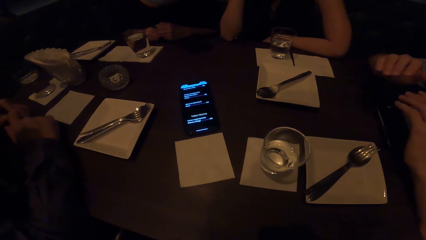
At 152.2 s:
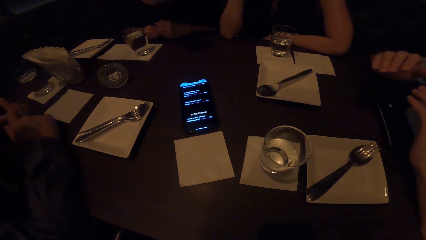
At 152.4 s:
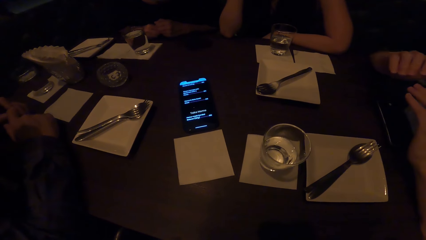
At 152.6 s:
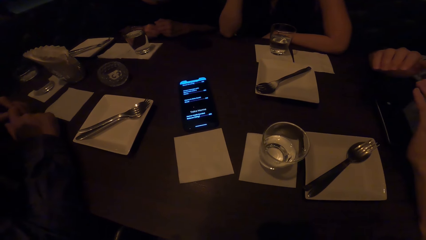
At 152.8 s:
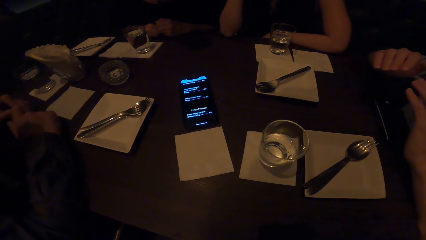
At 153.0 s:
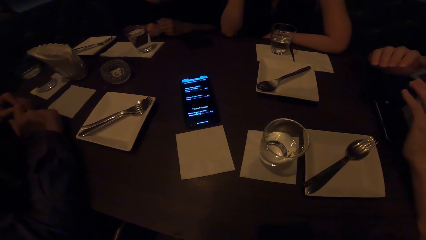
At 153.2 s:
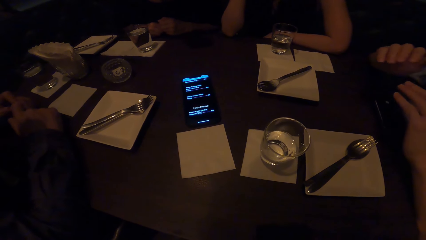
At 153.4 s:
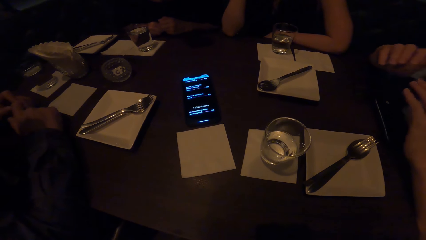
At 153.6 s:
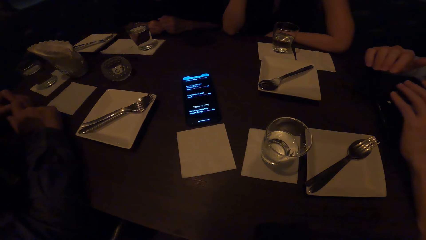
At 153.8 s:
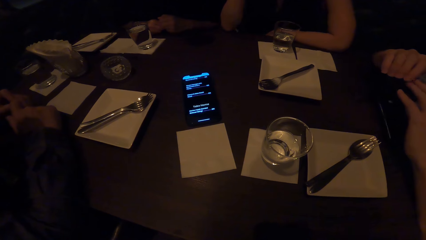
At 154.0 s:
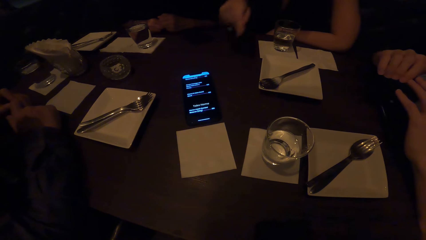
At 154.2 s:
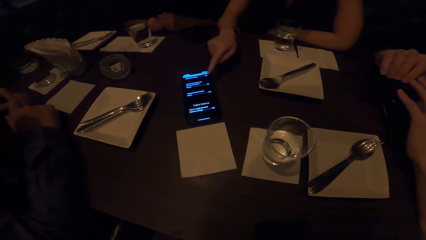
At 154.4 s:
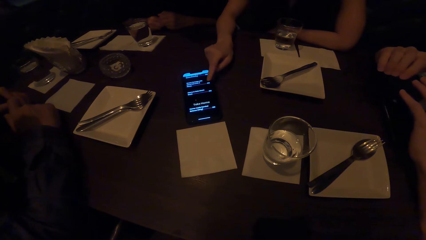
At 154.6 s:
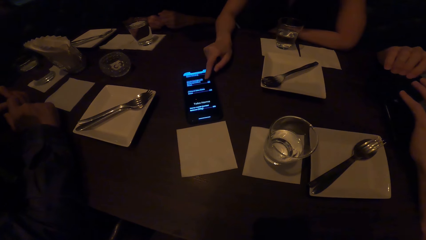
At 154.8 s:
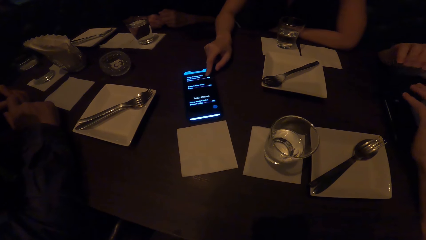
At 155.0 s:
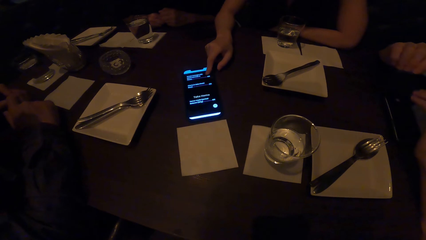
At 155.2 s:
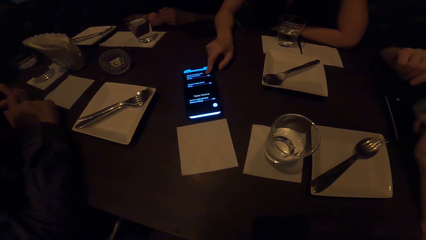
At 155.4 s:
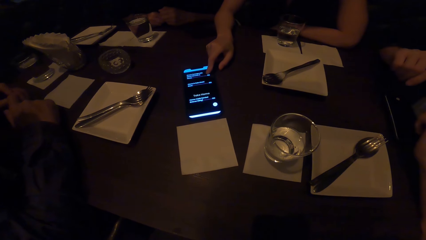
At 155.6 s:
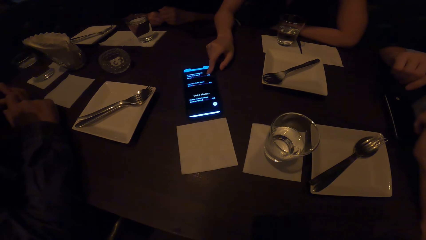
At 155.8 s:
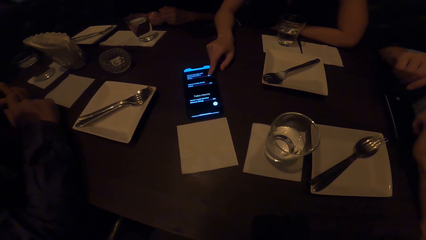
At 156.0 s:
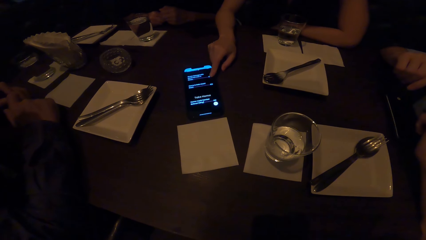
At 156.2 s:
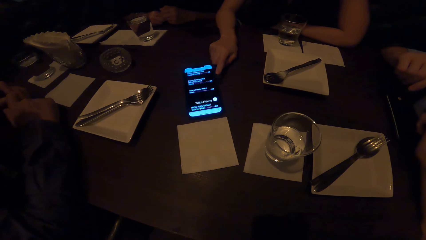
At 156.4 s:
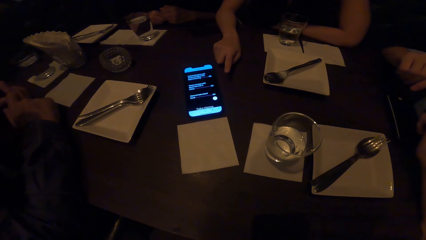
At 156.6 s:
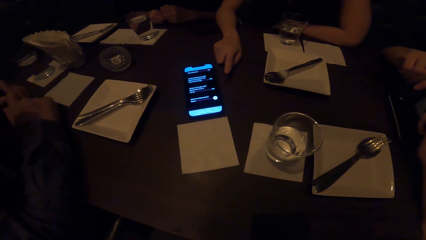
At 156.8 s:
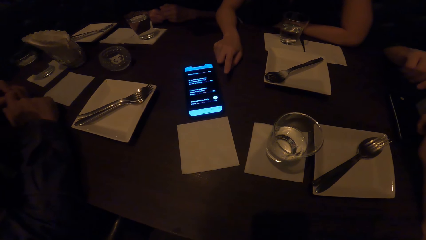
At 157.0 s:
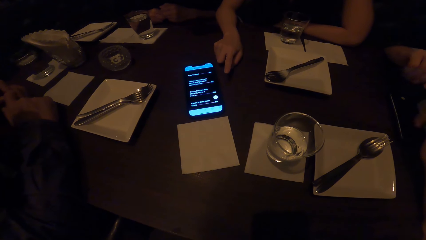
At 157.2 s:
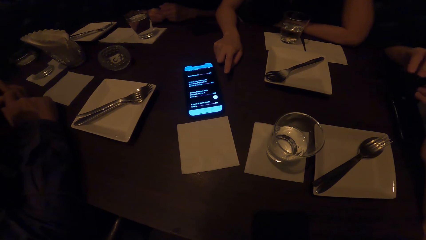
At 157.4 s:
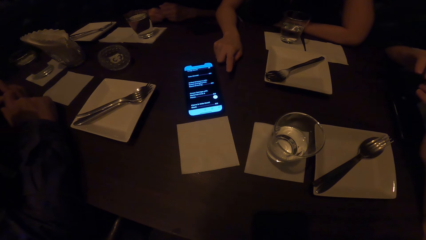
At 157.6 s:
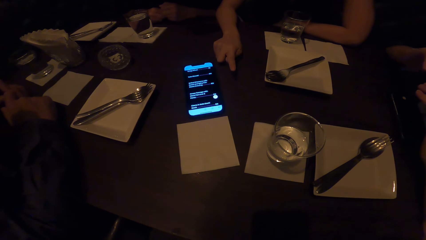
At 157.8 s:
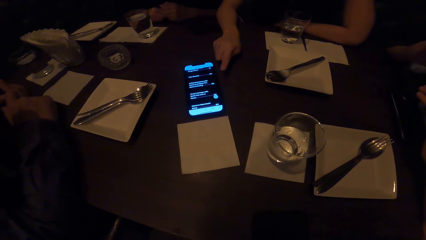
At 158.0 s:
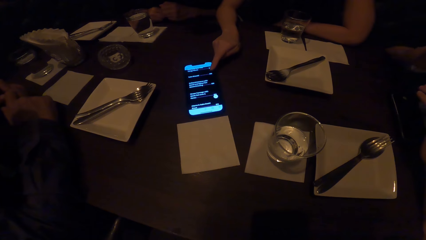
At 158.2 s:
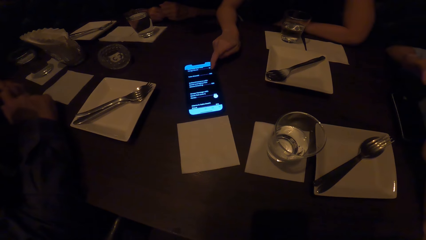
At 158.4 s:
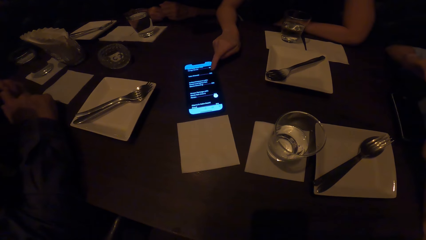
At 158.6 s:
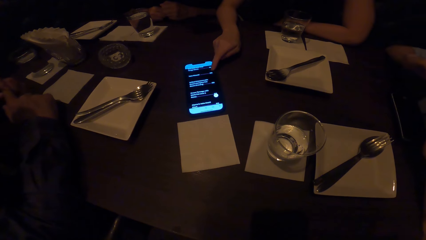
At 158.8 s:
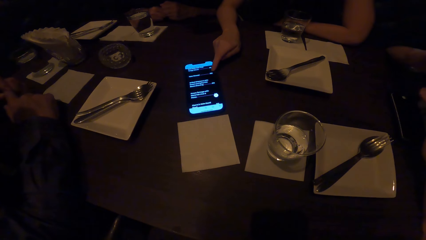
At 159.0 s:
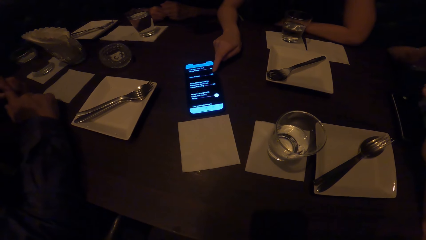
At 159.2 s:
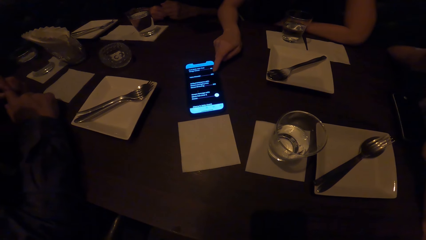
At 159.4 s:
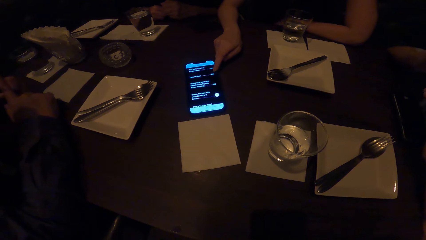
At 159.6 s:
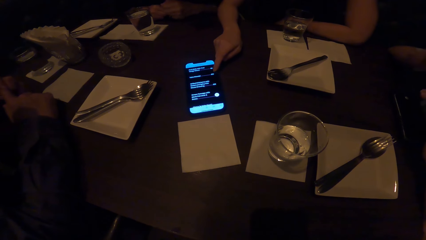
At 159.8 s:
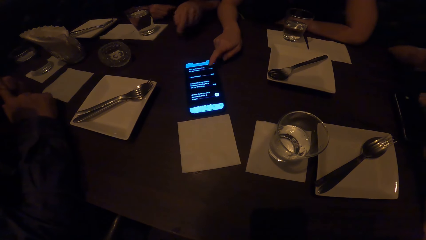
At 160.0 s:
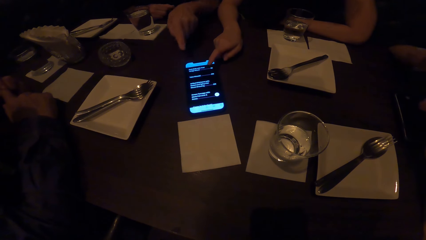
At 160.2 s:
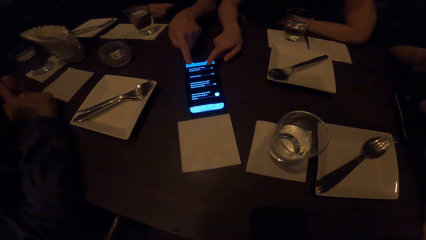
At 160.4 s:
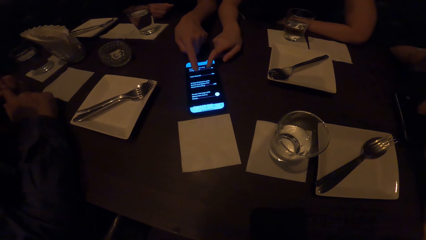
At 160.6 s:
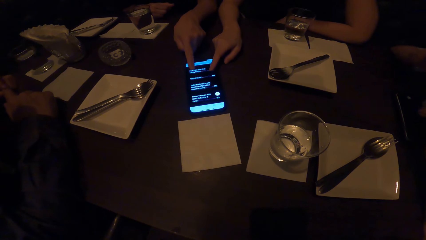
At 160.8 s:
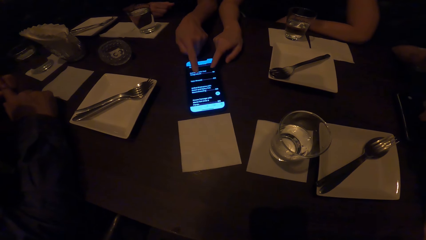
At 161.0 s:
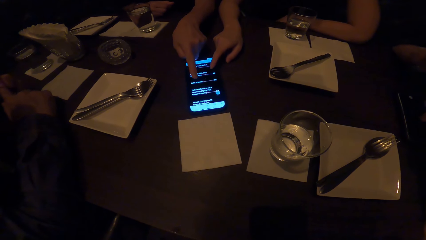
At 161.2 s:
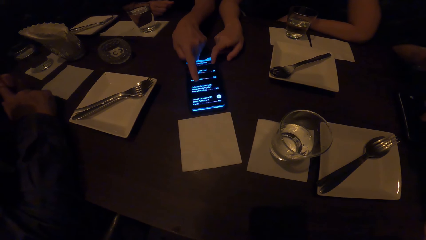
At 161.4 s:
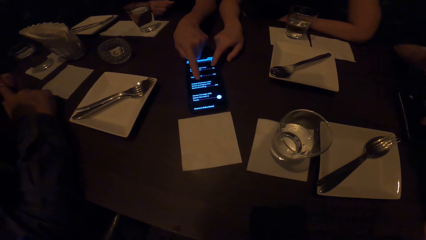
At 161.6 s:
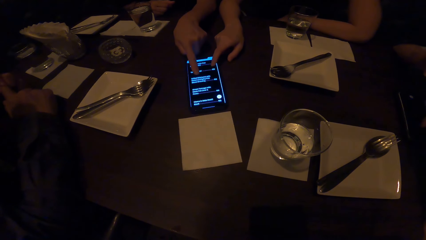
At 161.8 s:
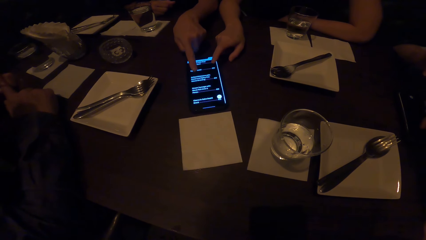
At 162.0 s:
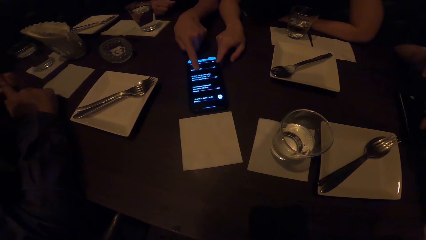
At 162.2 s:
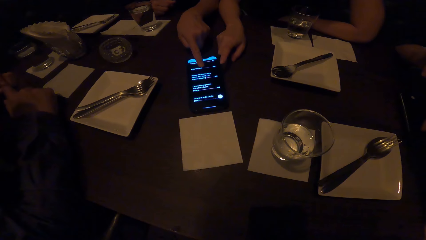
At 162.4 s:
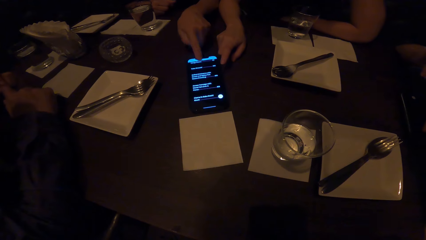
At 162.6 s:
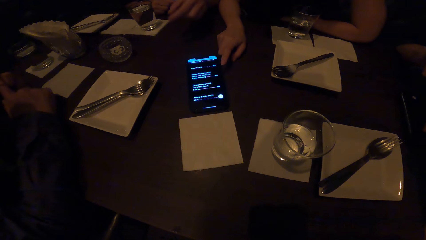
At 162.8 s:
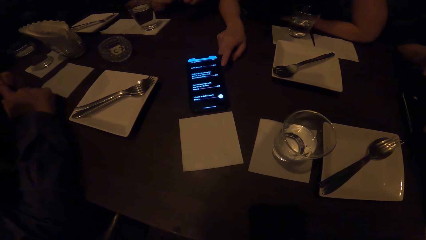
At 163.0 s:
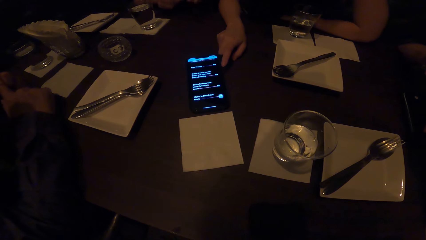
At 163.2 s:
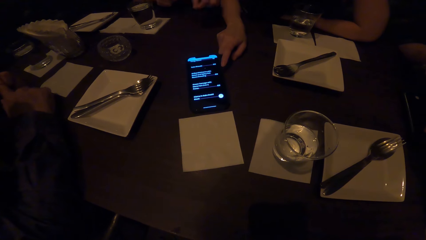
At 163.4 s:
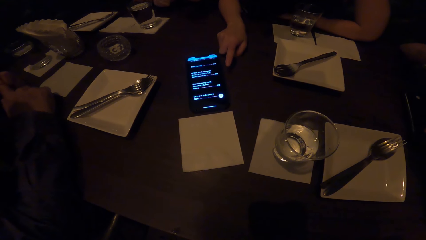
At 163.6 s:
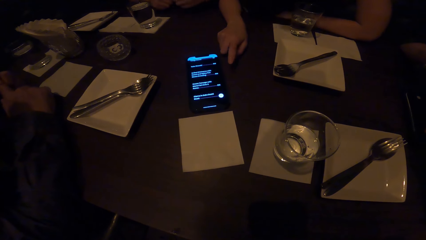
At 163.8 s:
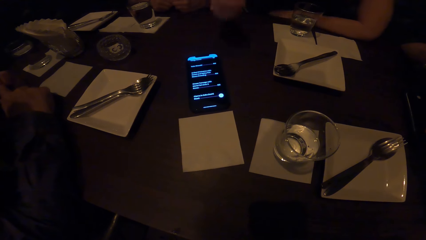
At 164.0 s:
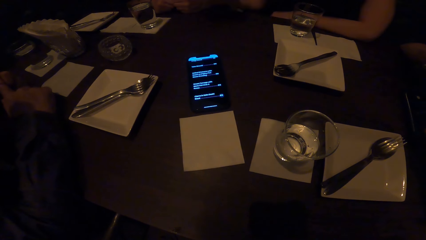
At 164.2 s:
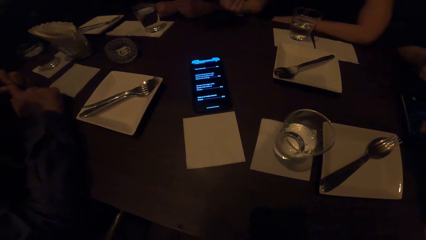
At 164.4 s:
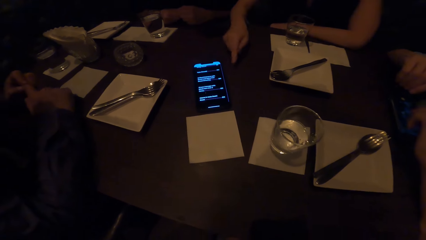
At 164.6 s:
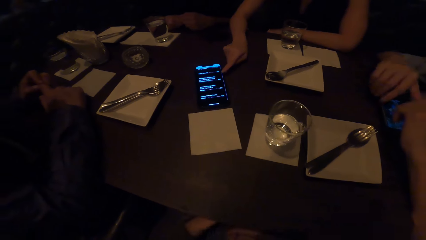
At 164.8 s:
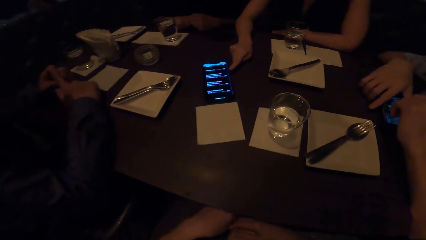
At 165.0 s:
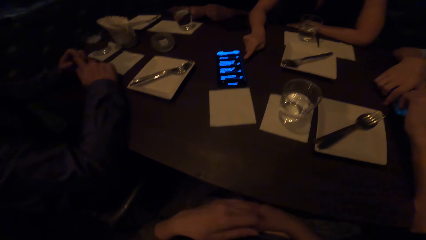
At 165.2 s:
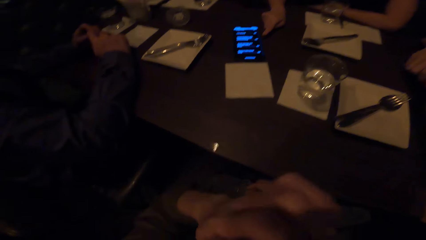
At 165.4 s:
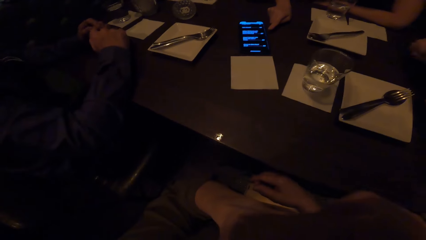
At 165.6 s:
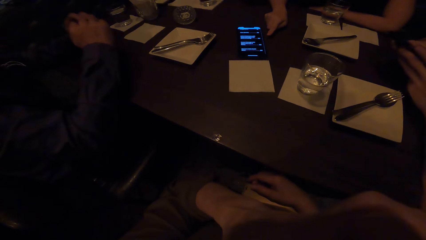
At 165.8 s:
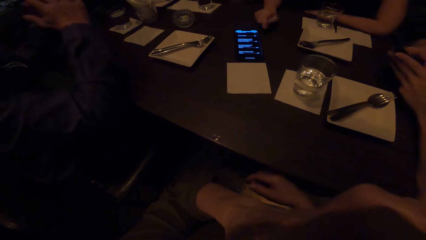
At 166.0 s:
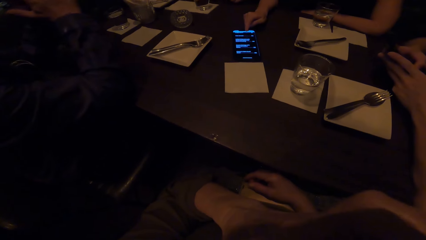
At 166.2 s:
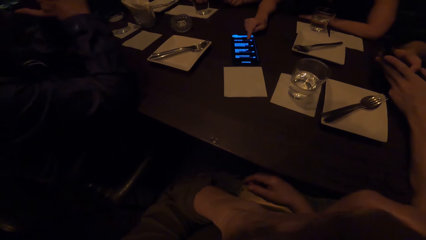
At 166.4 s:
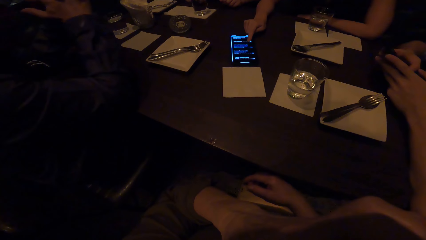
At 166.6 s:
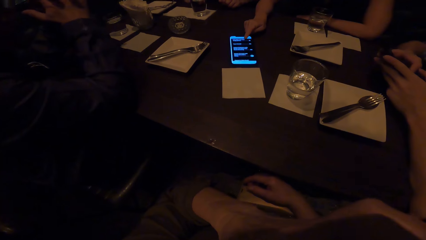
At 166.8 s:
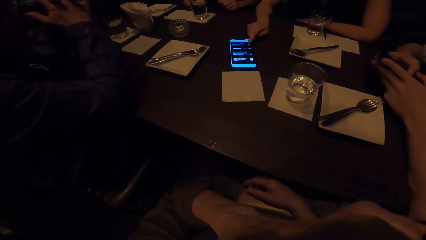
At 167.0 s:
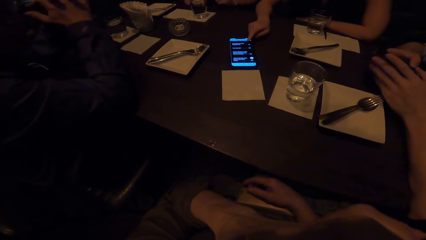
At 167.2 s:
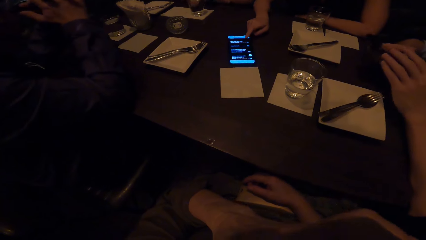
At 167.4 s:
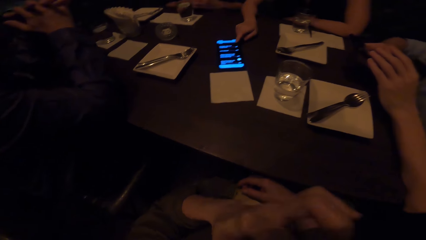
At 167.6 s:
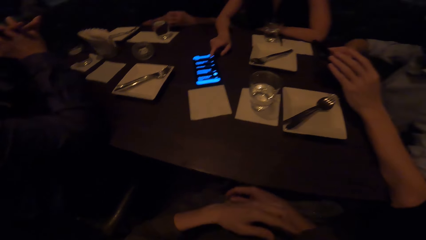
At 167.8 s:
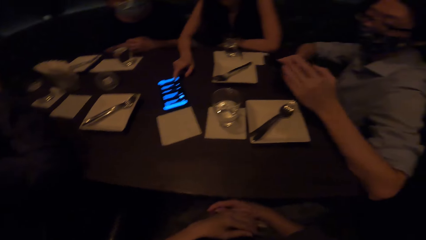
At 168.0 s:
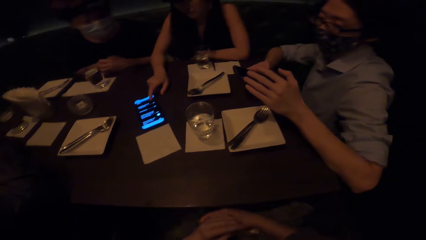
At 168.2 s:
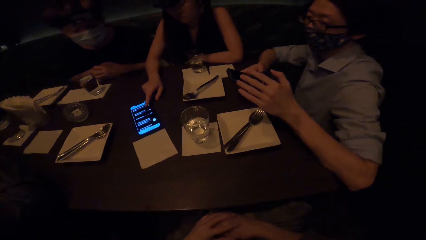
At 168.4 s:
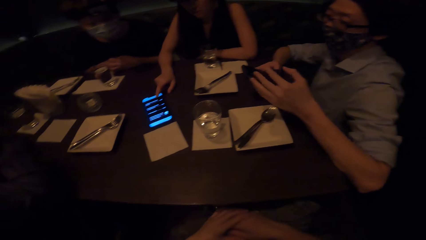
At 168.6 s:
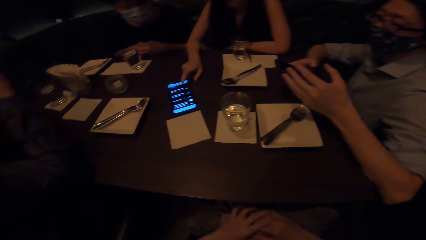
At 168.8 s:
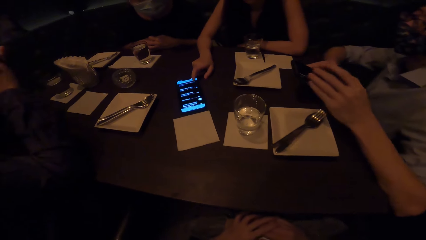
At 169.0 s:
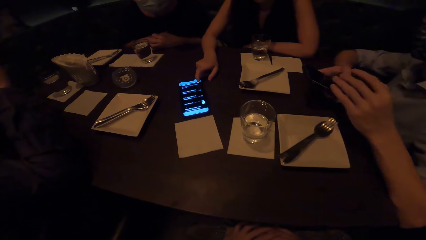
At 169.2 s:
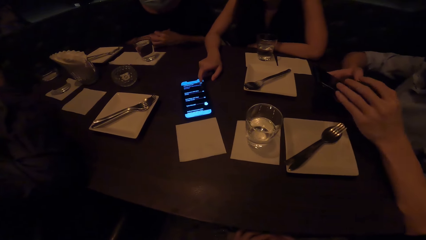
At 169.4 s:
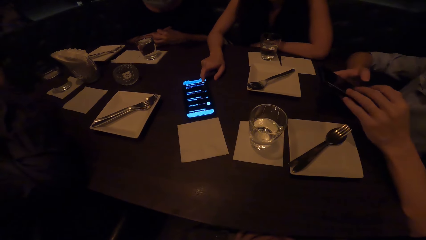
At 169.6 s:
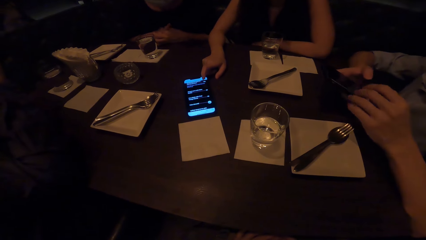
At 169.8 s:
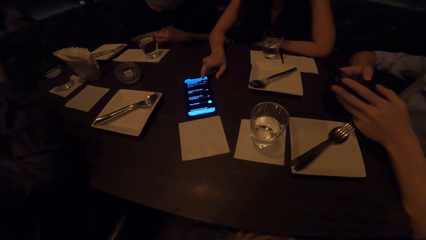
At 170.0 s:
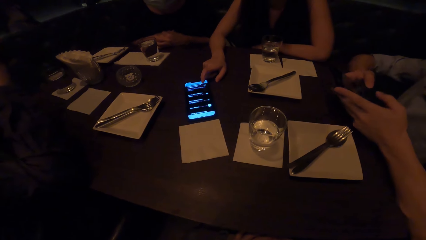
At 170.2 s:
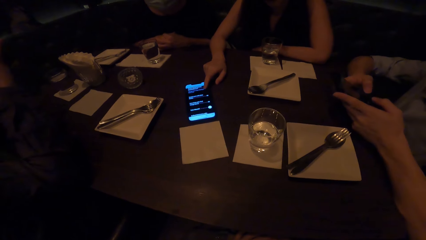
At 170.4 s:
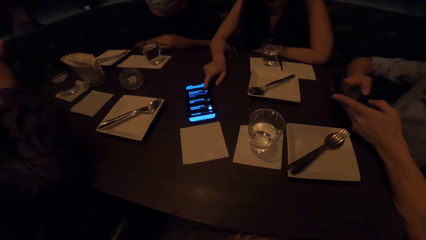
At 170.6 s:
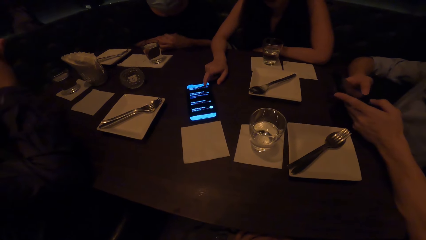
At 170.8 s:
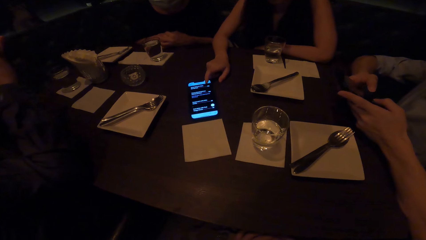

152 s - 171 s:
The camera wearer looks around the table. A man gestures. A woman operates the phone. The woman scrolls the phone. The woman points at the phone. The woman operates the phone. A person scrolls the phone. Another woman points at the phone. The first woman operates the phone. The camera wearer looks at the man. The first woman operates the phone.
